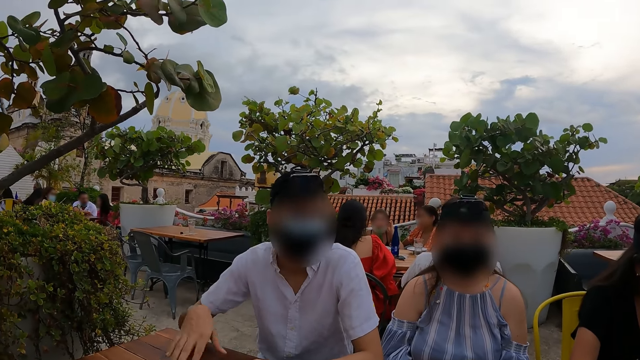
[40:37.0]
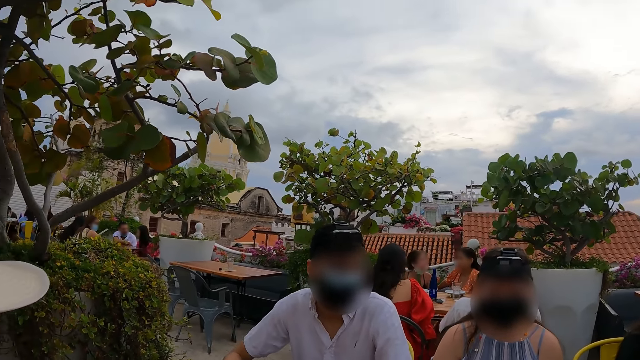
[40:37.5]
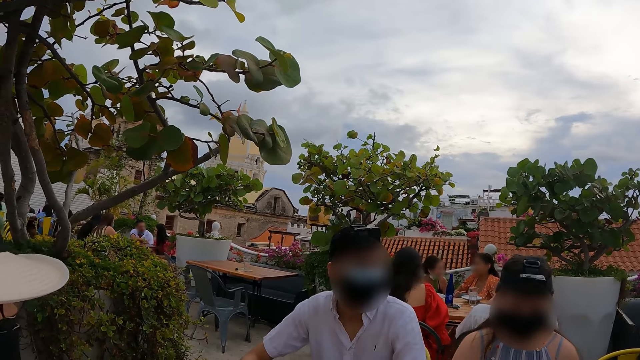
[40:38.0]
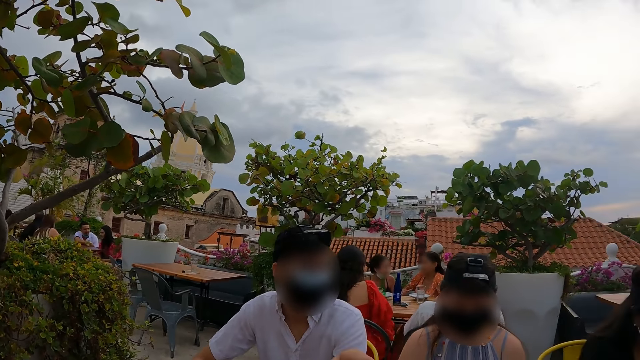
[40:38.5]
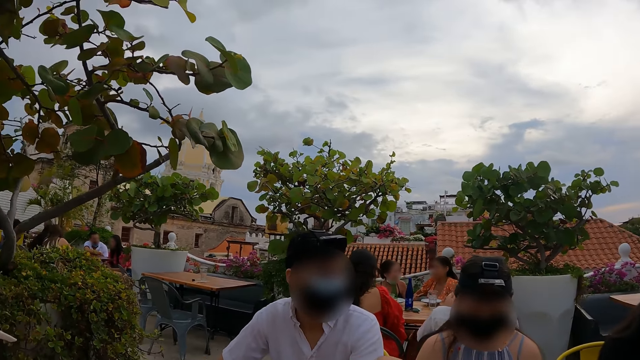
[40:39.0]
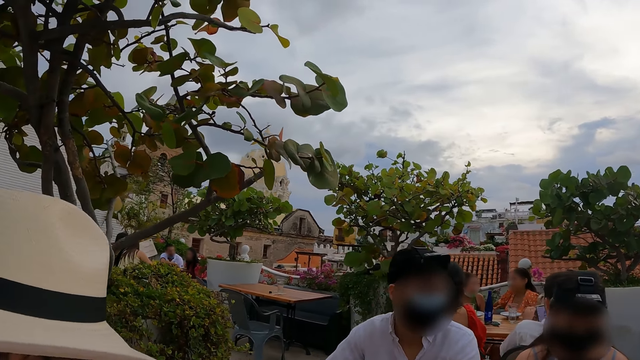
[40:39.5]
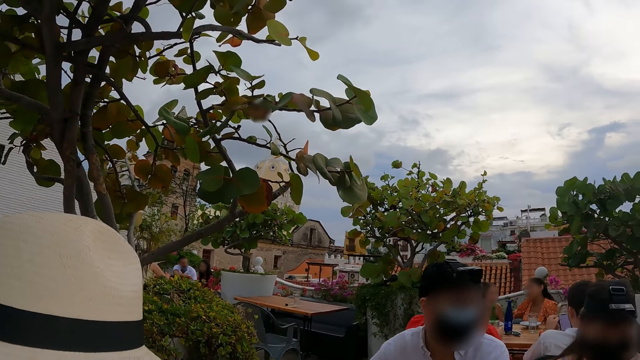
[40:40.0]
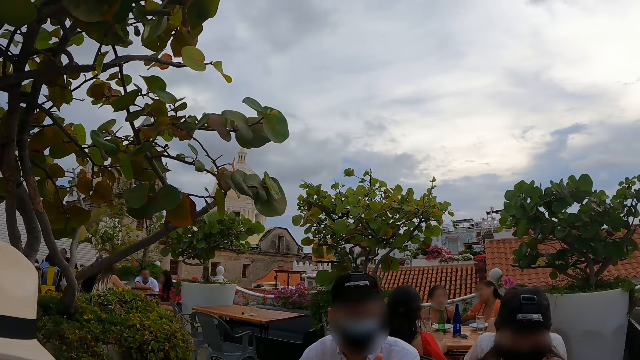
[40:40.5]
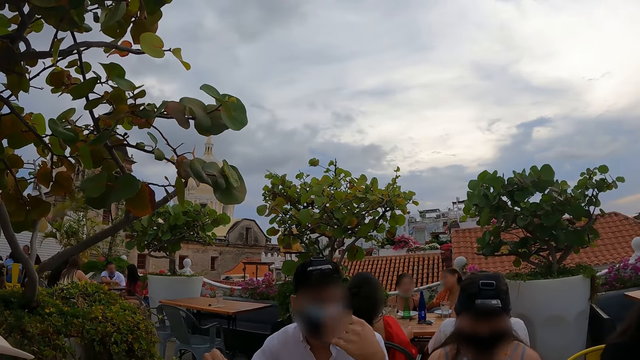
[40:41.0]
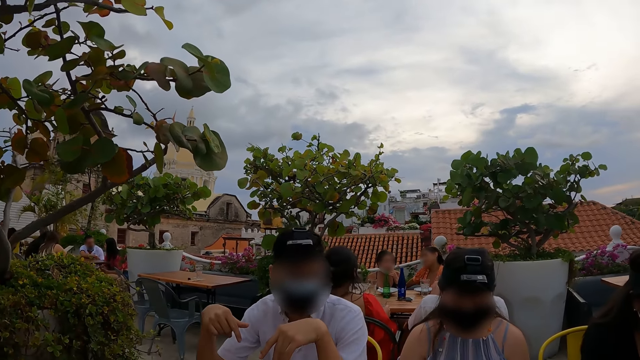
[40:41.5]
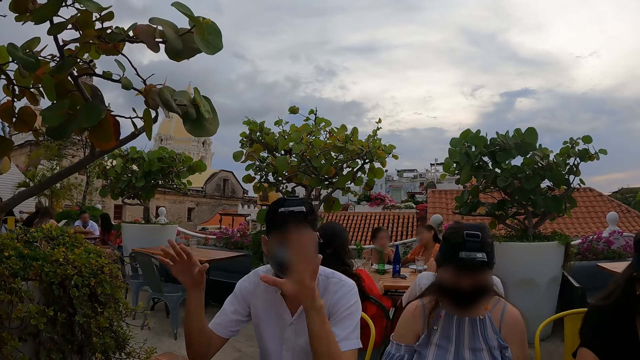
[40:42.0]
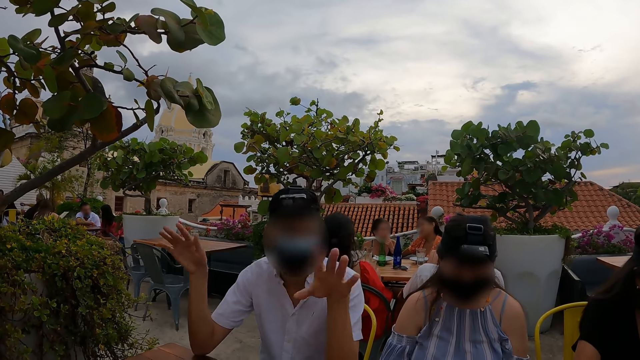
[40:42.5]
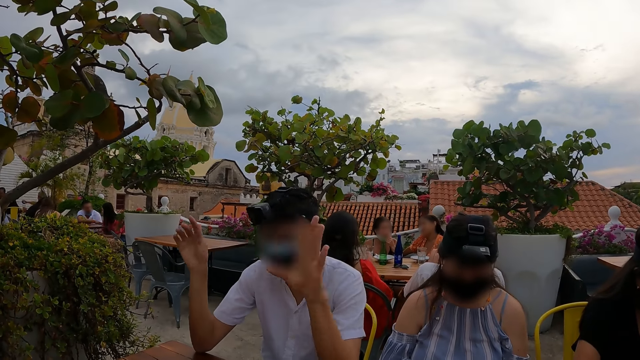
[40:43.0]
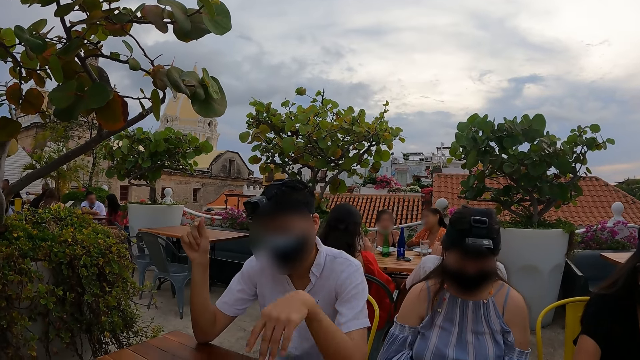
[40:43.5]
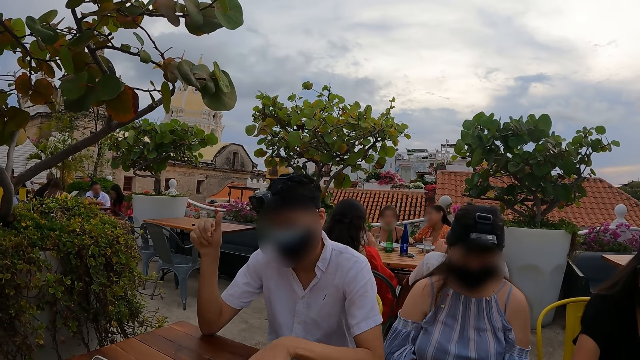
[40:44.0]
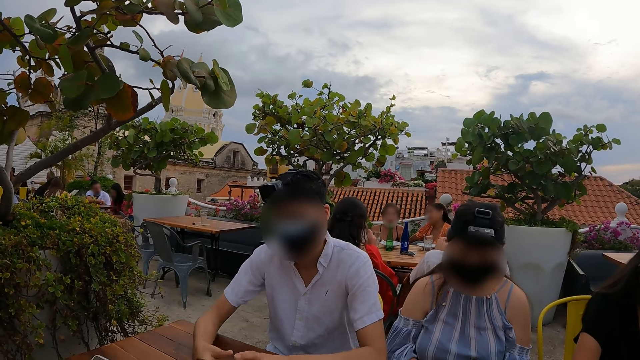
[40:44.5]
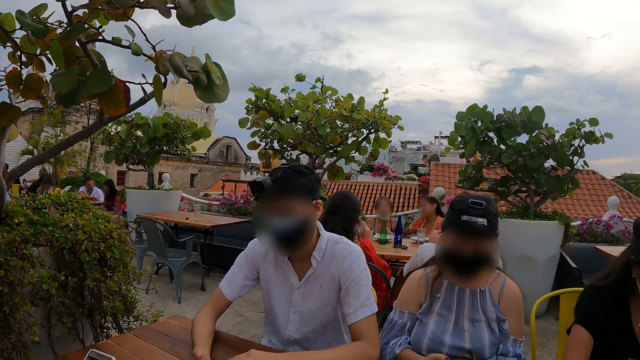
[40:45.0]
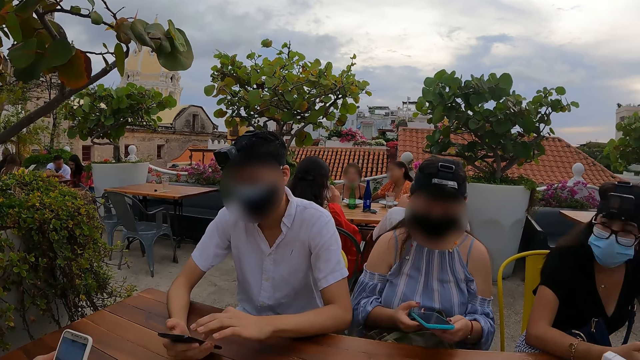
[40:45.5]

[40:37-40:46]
The camera wearer interacts with a man. The man moves his hands.

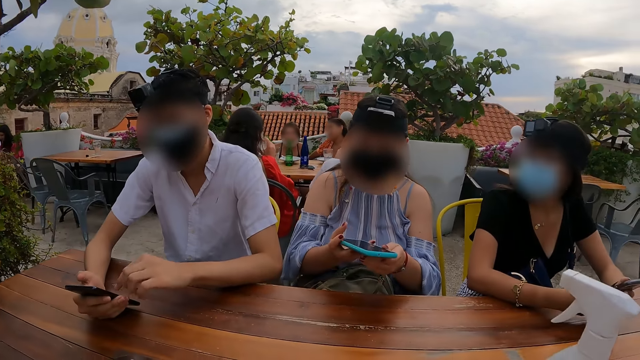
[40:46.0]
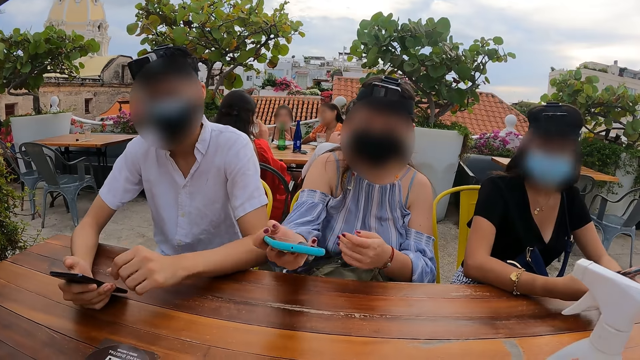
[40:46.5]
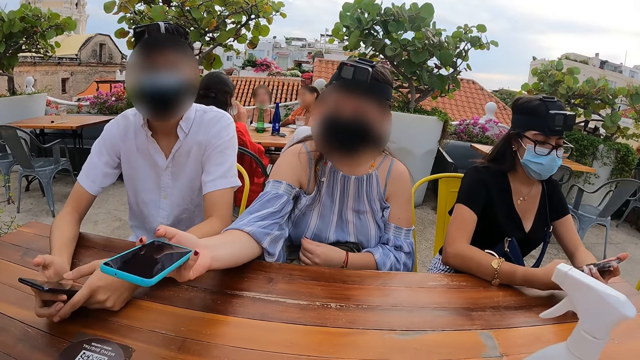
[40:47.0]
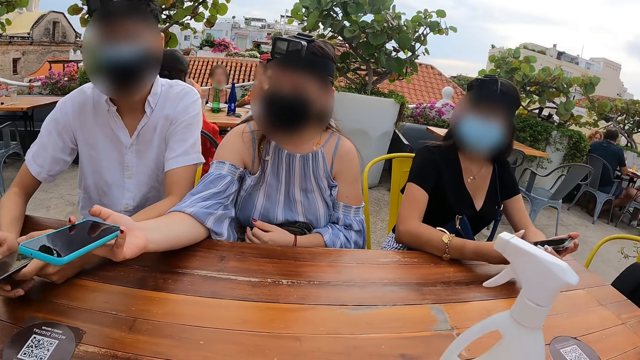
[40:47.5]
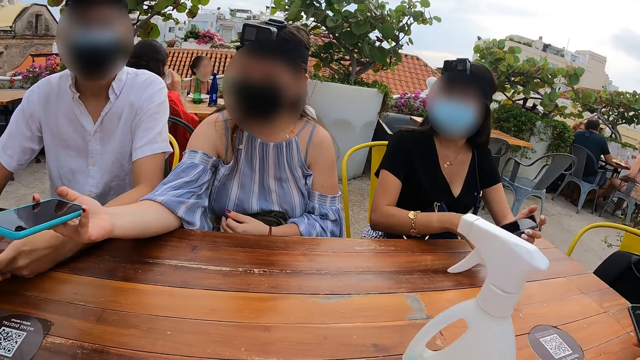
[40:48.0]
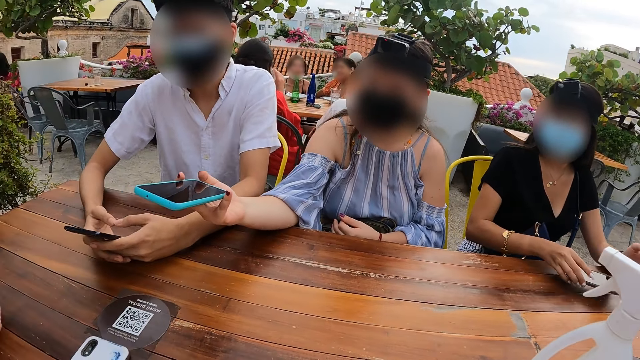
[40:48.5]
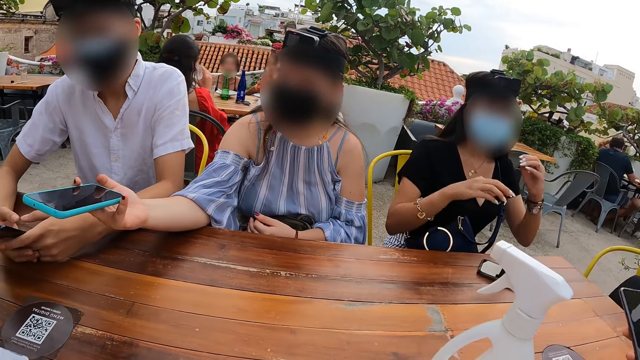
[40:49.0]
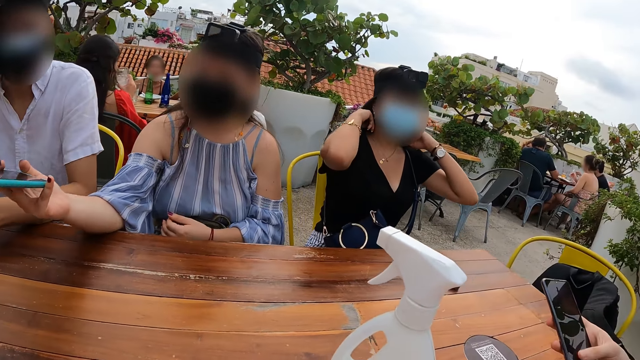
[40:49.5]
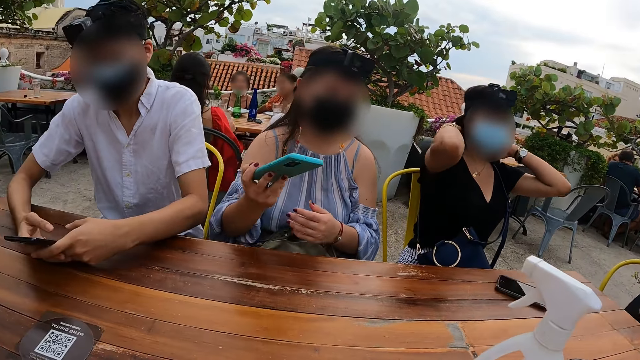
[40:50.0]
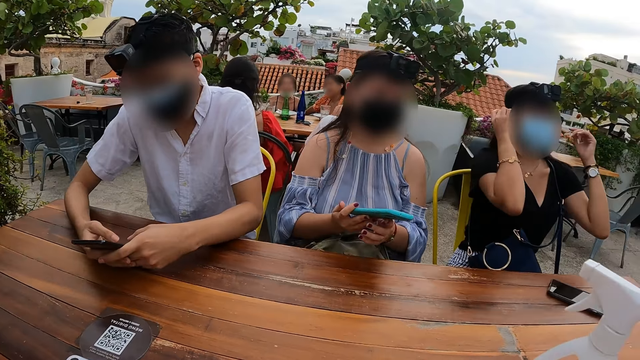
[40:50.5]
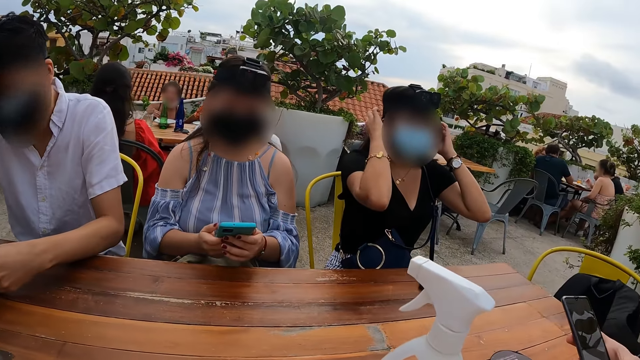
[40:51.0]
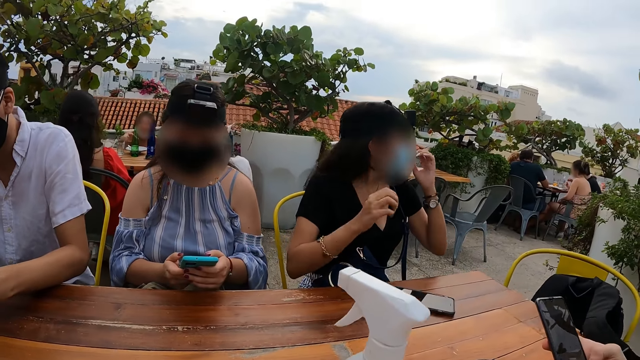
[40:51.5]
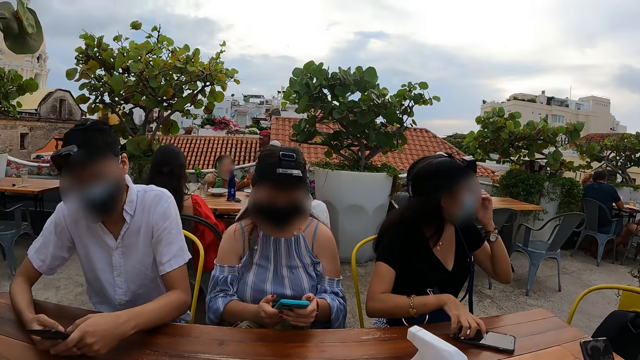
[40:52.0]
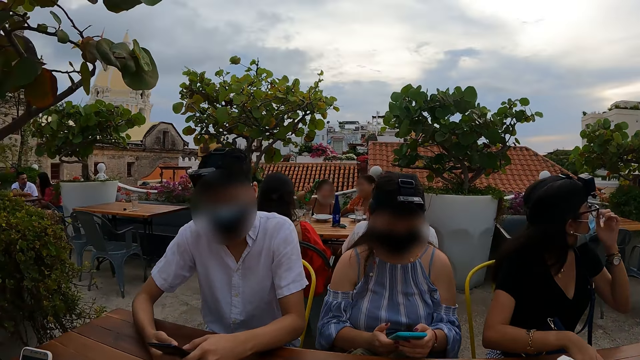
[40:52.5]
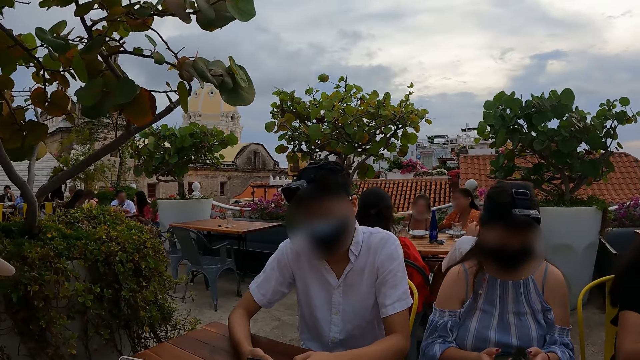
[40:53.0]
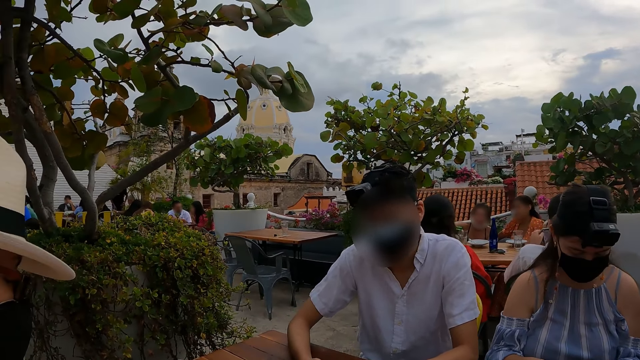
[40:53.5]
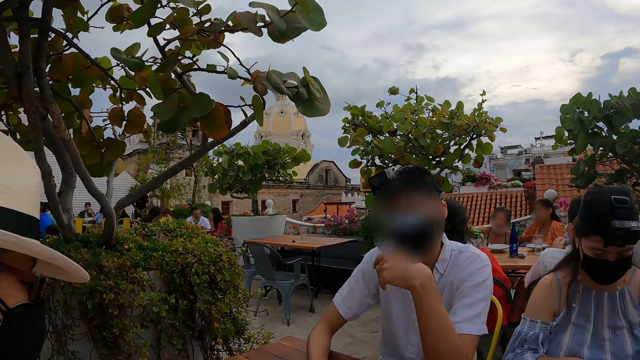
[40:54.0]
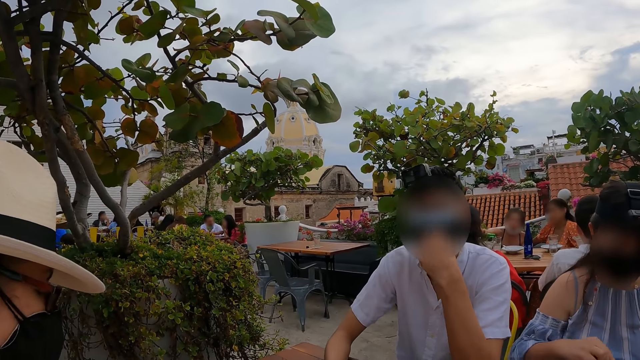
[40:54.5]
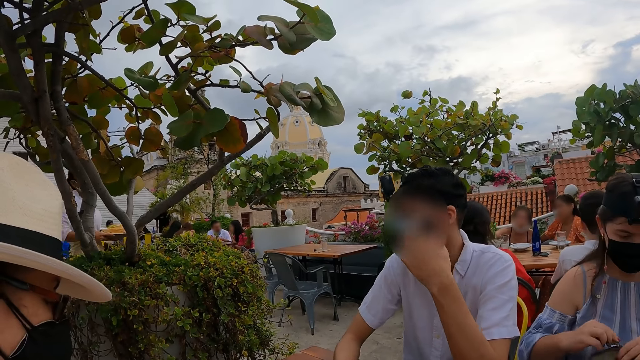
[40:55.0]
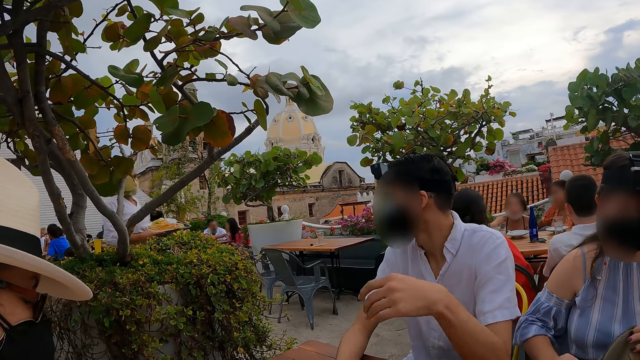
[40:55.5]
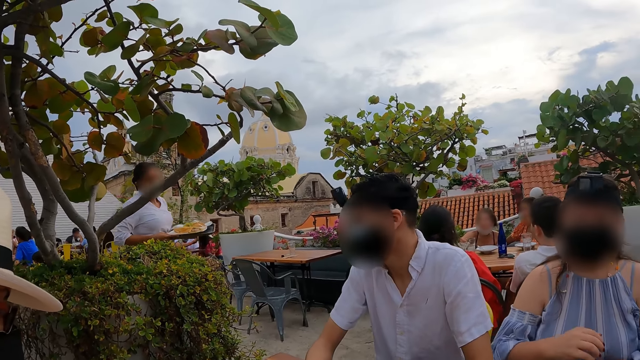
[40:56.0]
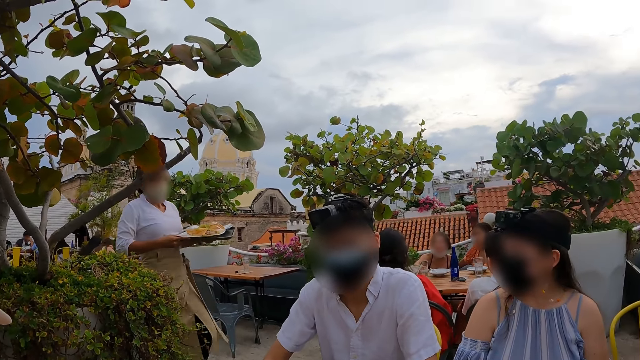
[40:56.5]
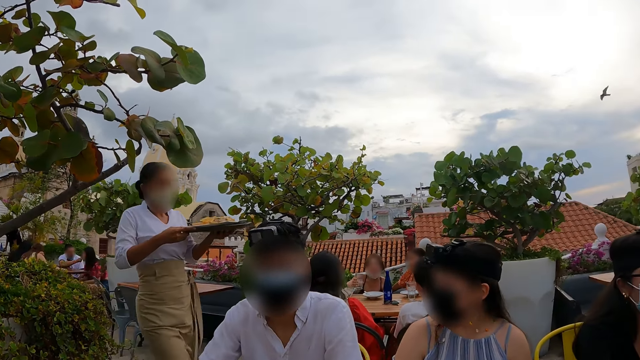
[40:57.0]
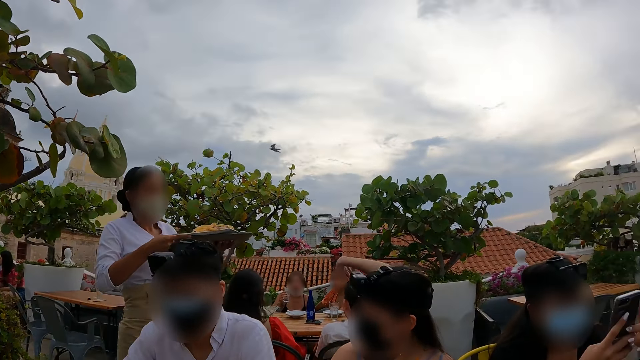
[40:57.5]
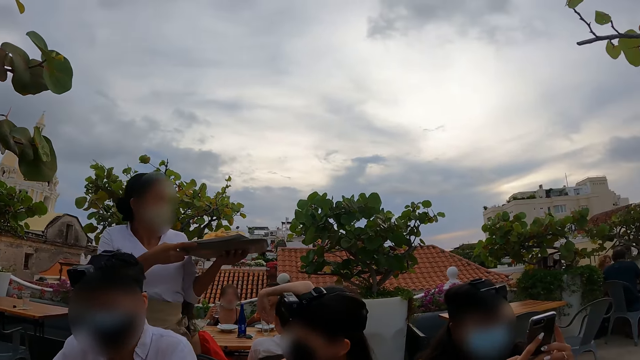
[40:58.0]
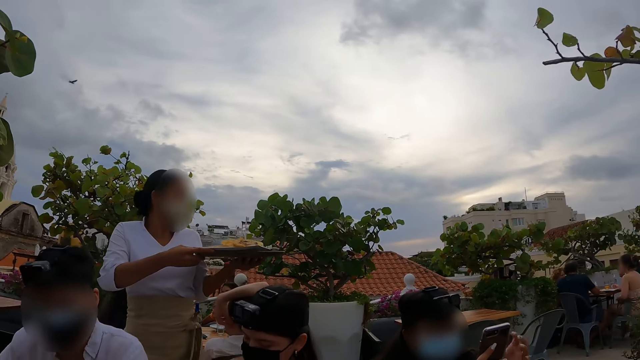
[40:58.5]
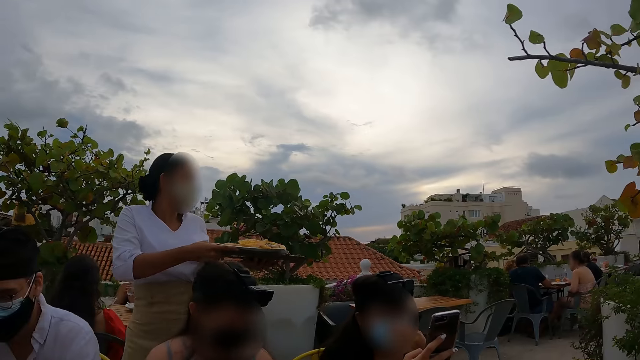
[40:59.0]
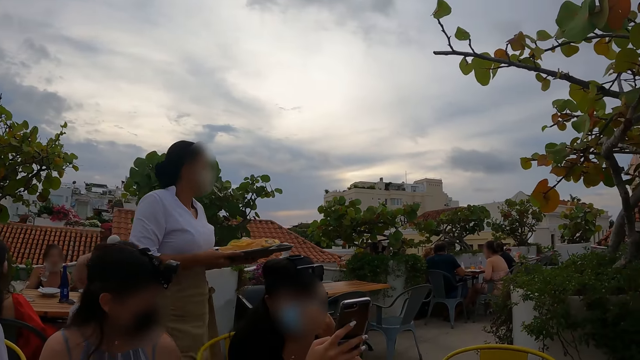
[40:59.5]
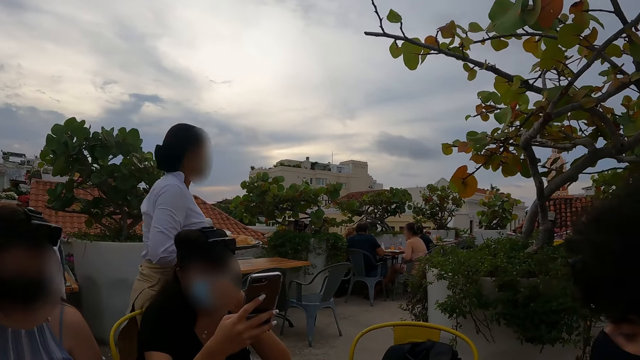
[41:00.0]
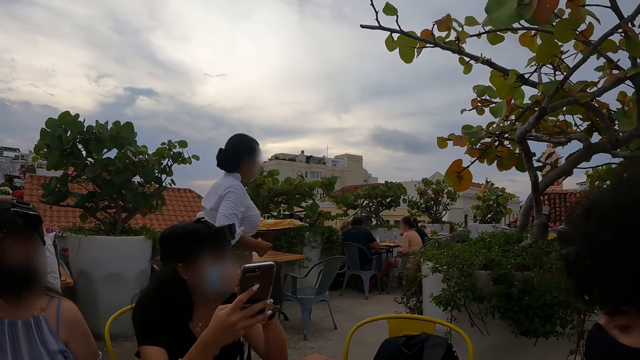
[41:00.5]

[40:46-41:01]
The camera wearer looks forward. They look left. They converse with a man. They look right.
